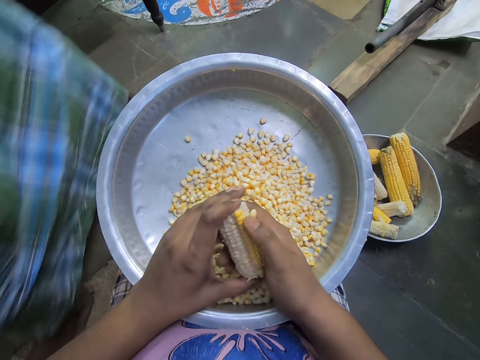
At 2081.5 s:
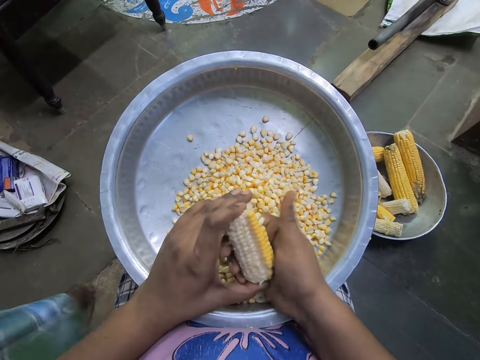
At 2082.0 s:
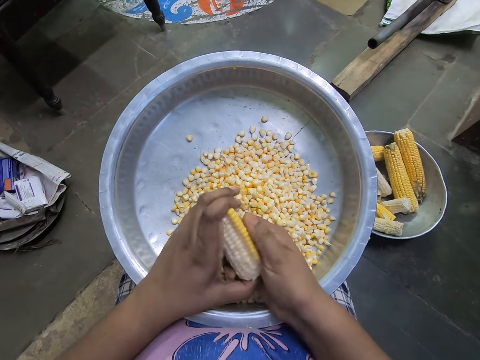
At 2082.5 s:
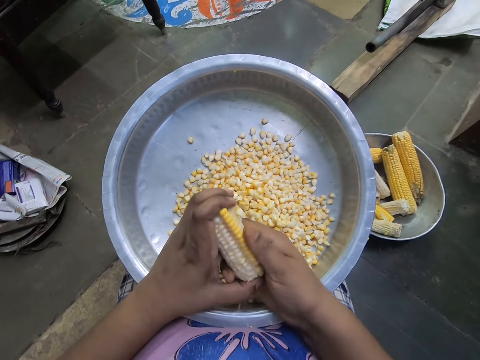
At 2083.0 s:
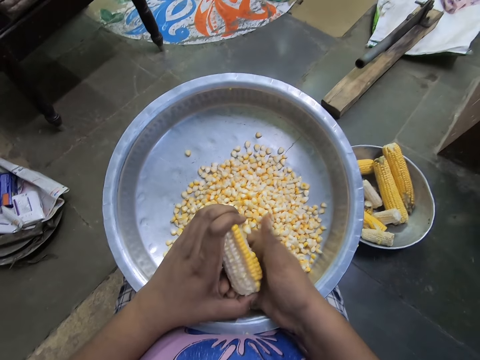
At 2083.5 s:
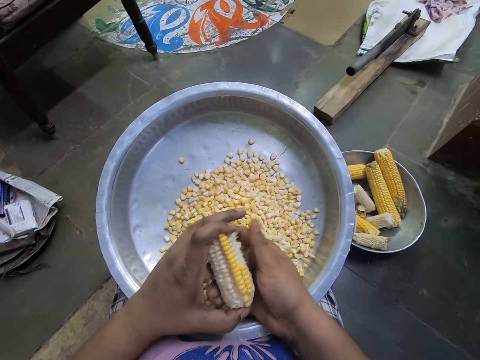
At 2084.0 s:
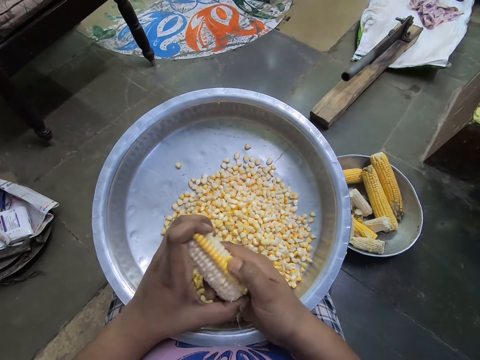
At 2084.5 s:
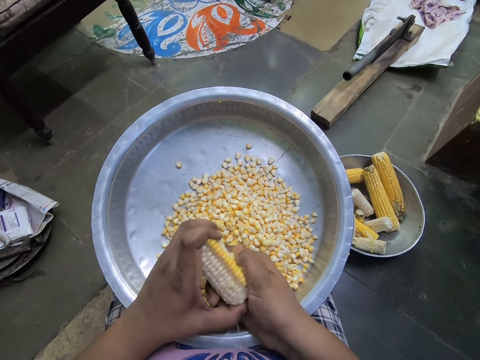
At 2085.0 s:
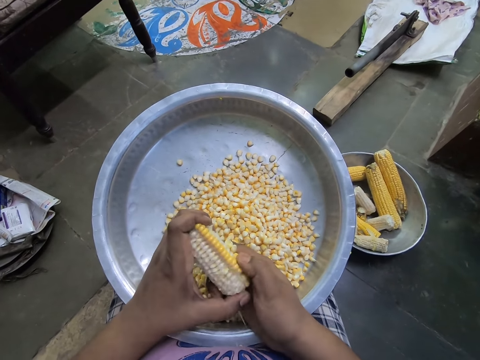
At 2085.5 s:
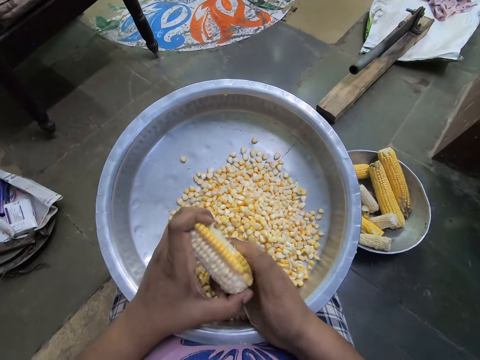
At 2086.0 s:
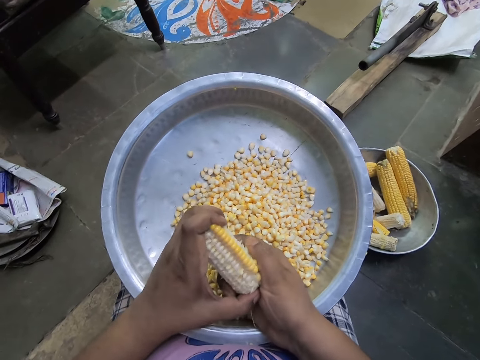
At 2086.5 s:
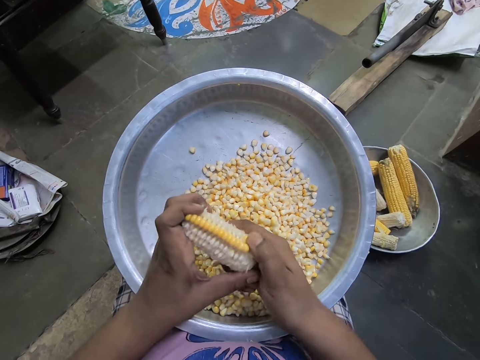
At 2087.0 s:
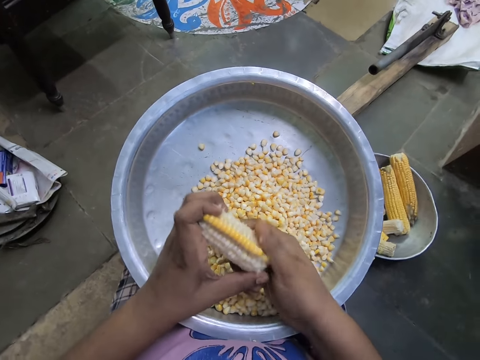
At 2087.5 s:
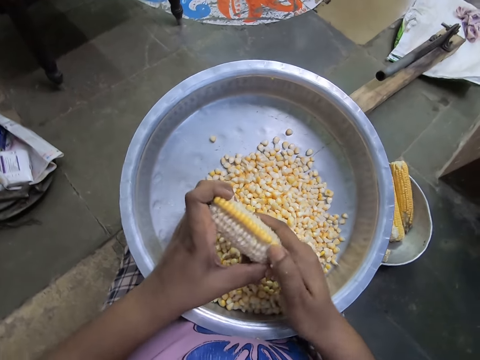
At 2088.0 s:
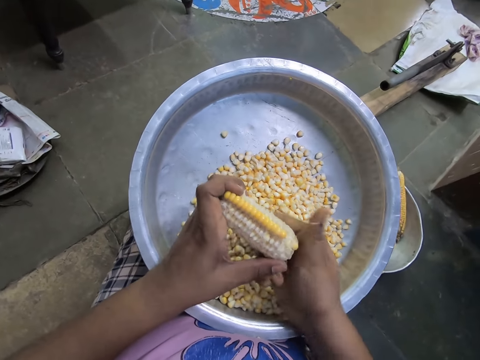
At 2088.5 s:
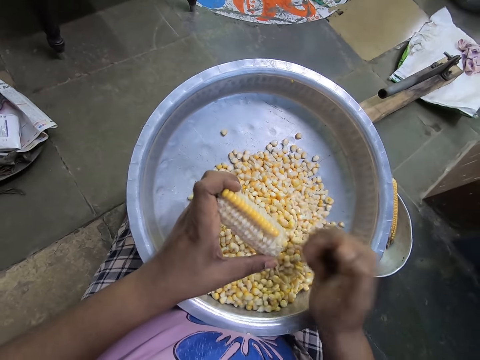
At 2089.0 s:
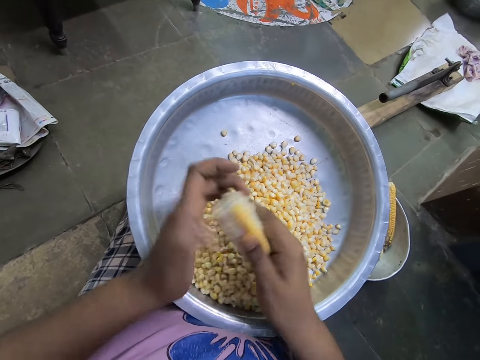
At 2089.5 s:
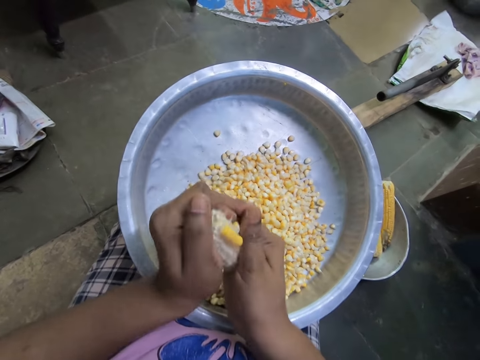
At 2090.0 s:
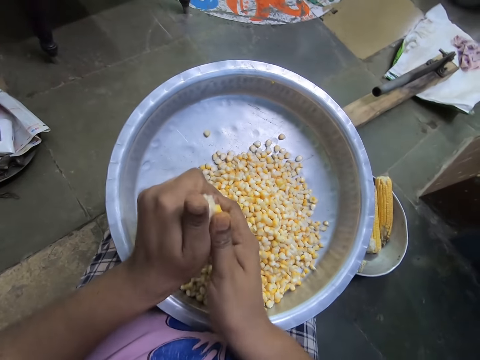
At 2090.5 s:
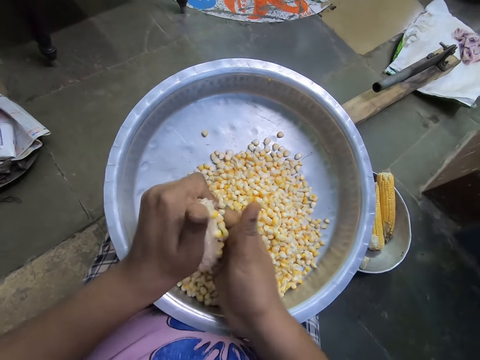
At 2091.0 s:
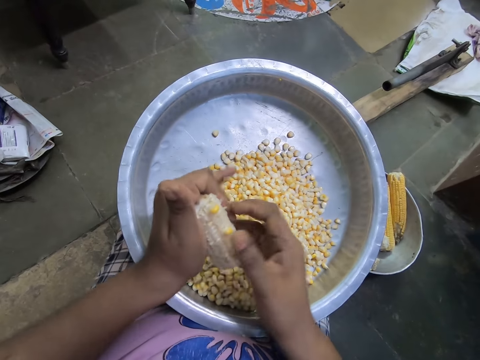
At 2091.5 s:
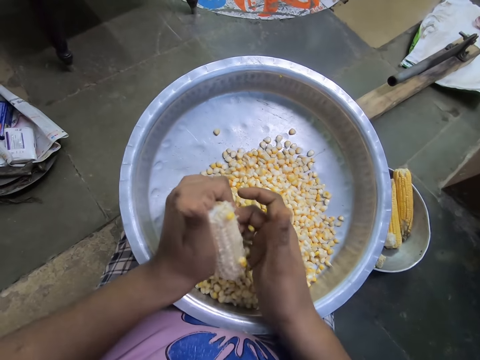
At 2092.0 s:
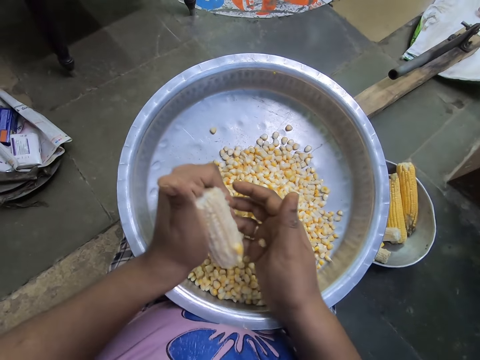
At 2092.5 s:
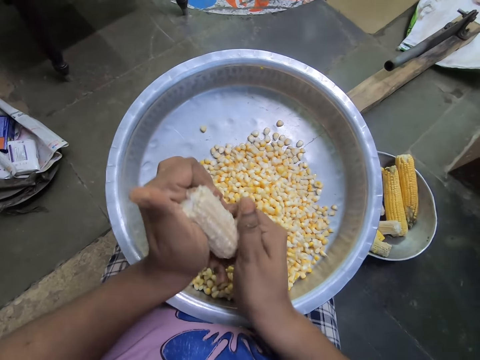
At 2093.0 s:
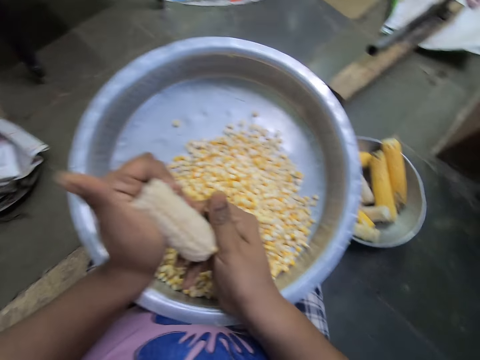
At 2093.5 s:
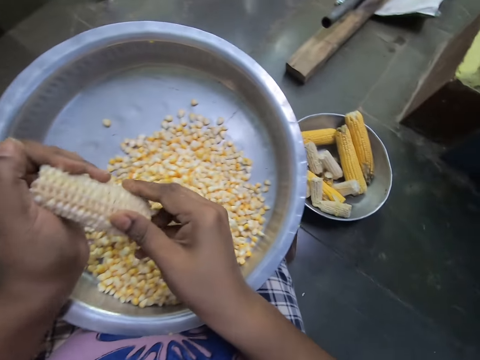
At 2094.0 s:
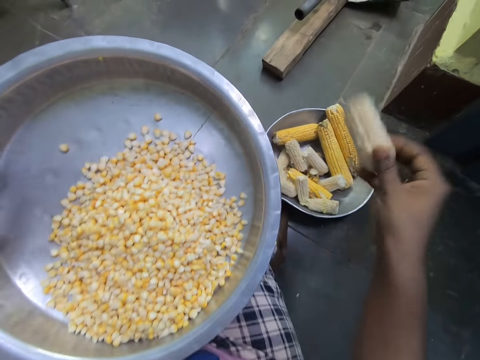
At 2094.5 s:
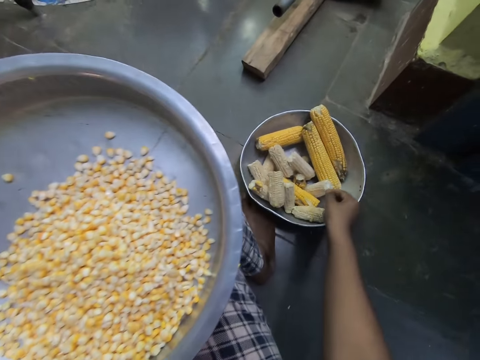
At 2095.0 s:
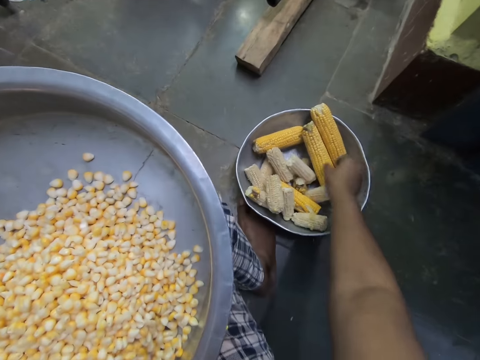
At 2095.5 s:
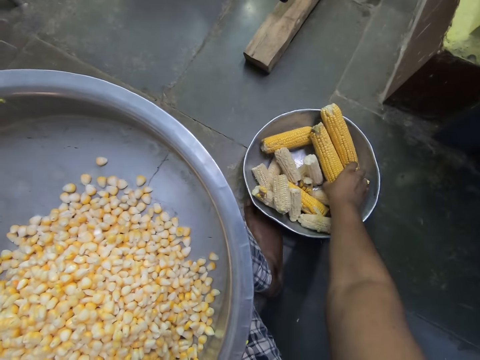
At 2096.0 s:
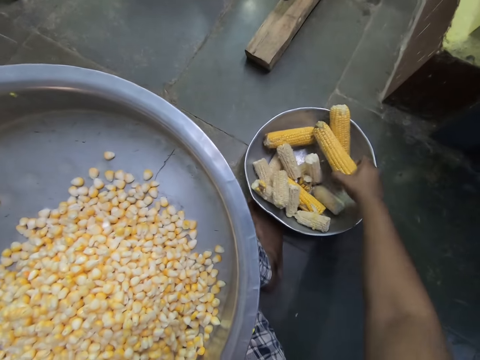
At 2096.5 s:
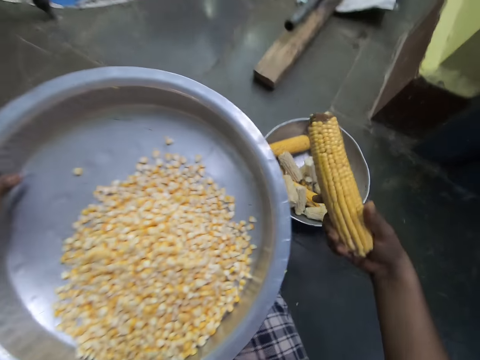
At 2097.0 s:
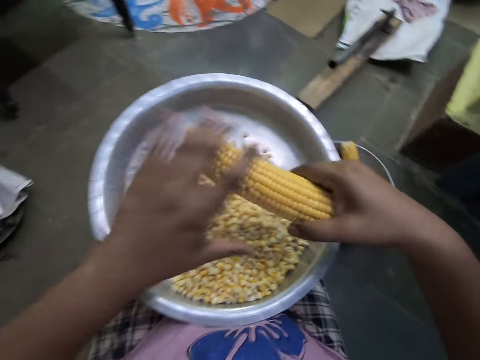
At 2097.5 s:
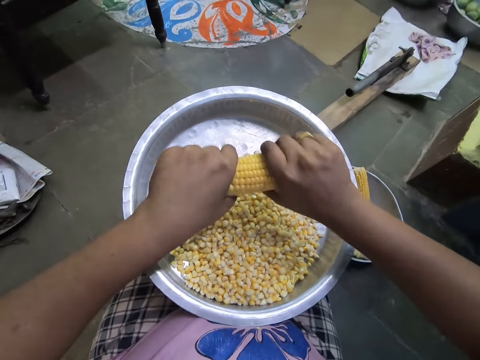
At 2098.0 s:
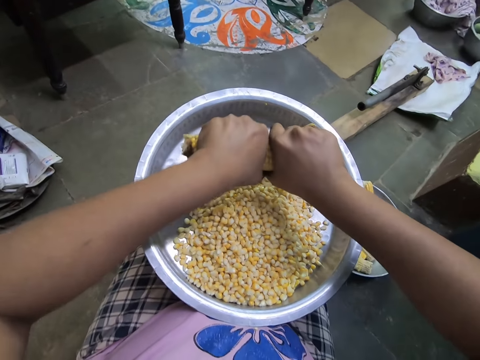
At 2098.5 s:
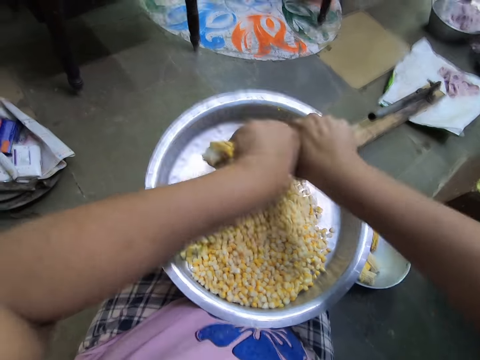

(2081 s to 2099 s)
The camera wearer removes maize from the maize cob. She removes maize from the maize cob repeatedly. She passes the corn cob from her left hand to her right hand. She drops the corn cob in a bowl on the ground with her right hand. She takes a corn cob from the bowl on the ground with her right hand. She breaks the corn cob into two with both hands.

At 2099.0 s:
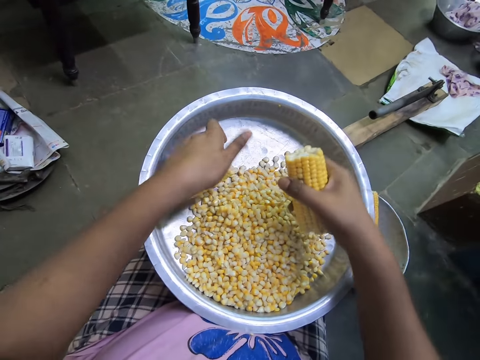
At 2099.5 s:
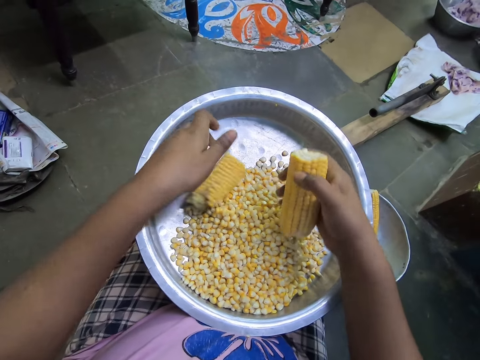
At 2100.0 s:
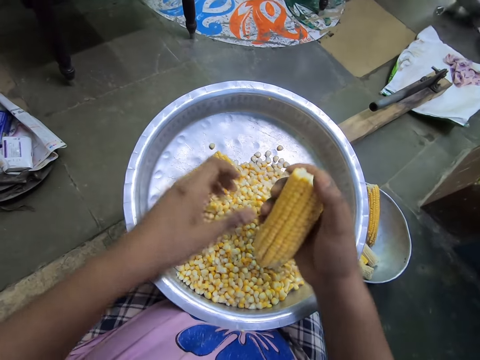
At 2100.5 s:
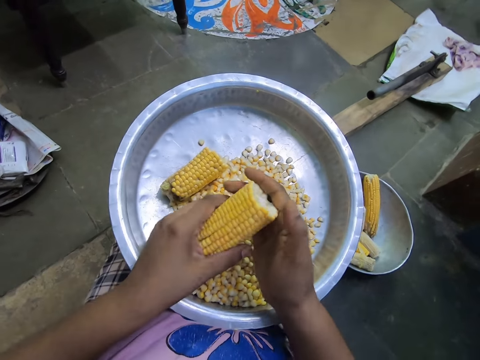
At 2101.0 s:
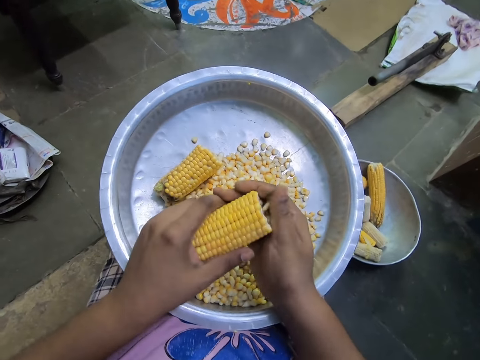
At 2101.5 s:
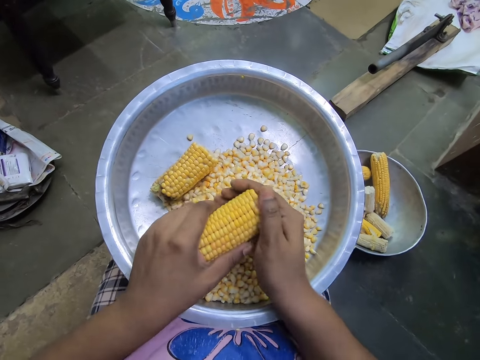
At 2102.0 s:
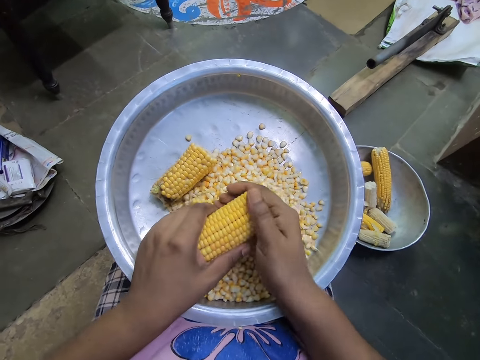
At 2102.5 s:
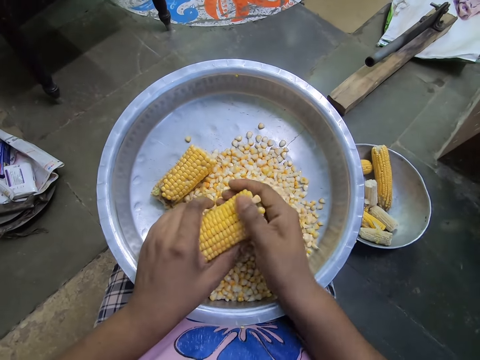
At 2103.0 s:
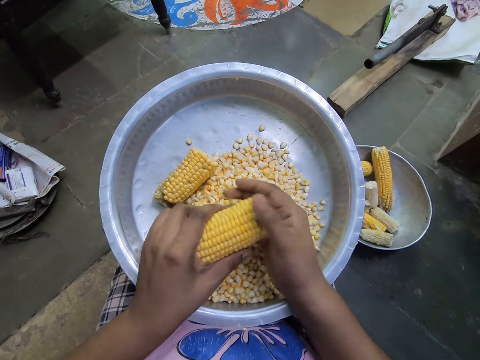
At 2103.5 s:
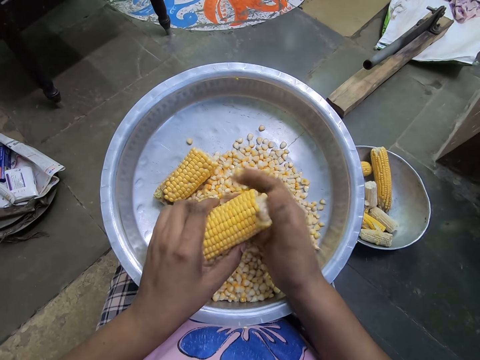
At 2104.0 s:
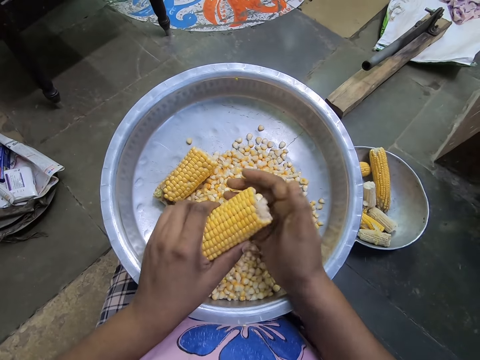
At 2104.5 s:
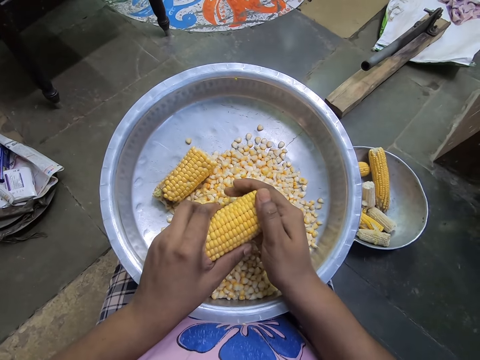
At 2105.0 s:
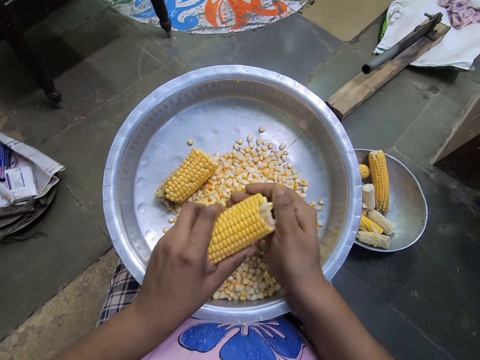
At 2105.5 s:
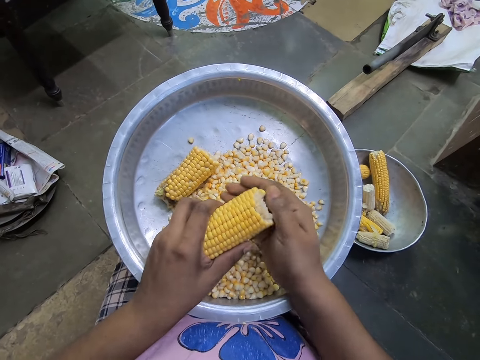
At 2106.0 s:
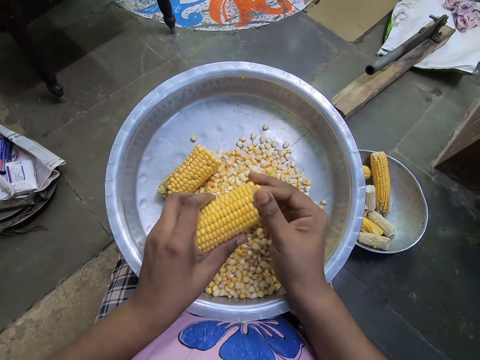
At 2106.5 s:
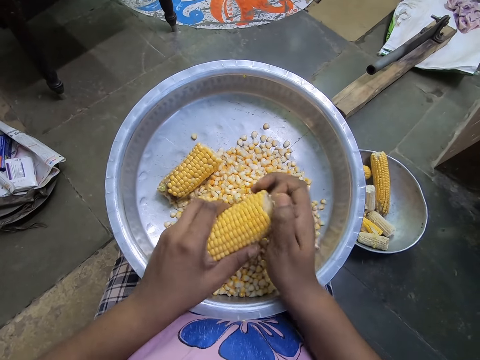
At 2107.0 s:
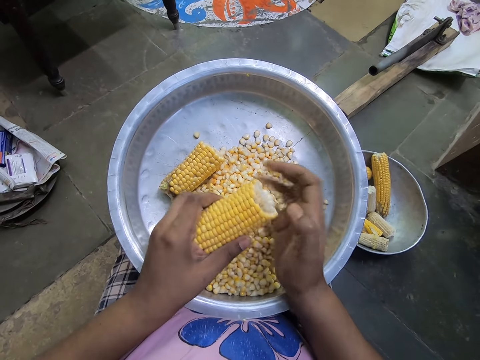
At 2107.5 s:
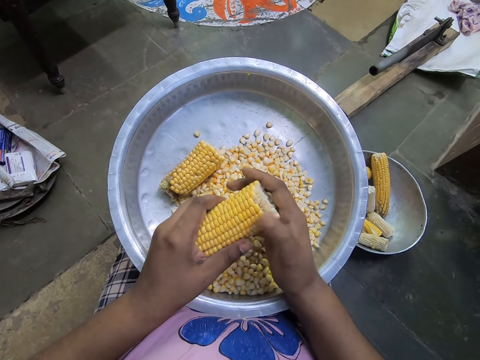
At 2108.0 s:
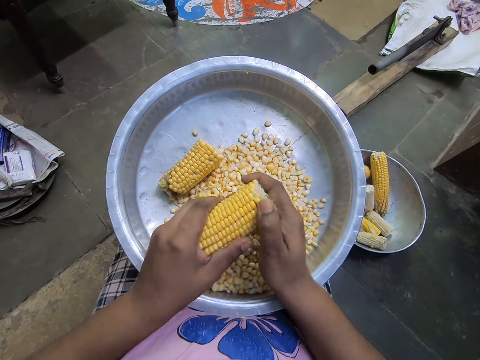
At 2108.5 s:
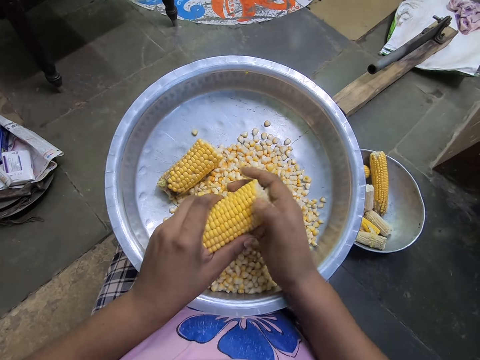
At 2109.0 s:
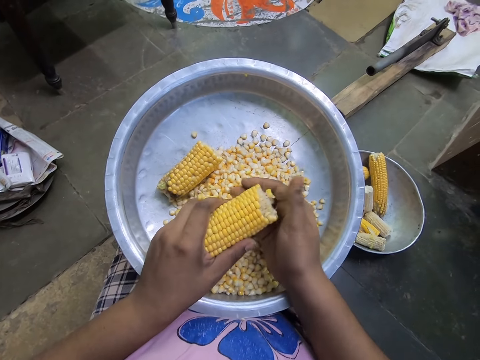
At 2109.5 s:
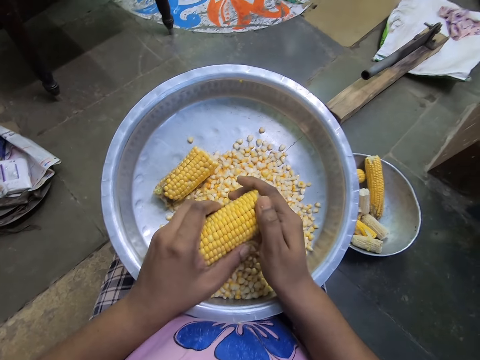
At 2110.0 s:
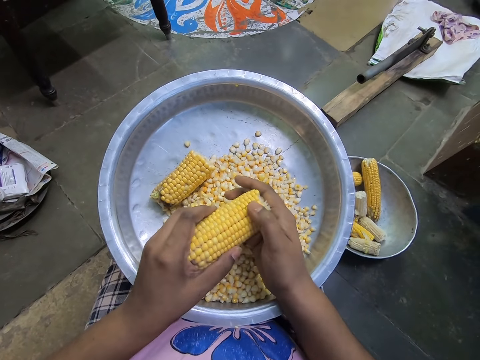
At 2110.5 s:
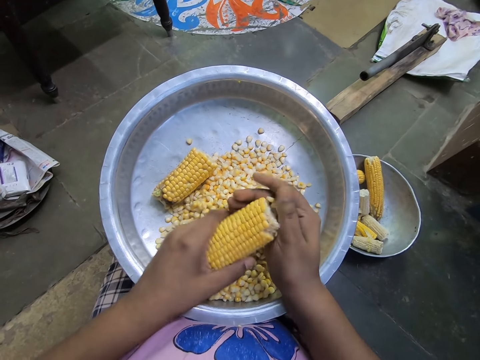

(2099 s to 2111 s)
The camera wearer drops the corn cob in her left hand in the bowl on her lap. She passes the corn cob from her right hand to her left hand. She removes the kernels from the corn cob in her left hand with her right hand. She removes maize from the maize cob. She removes maize from the maize cob repeatedly.
